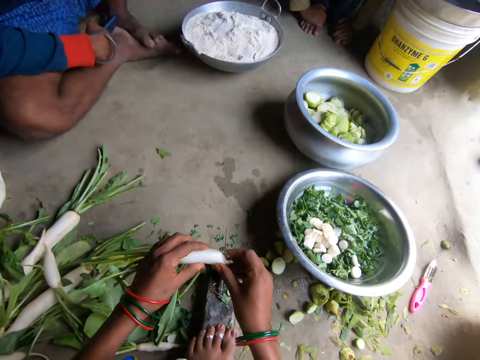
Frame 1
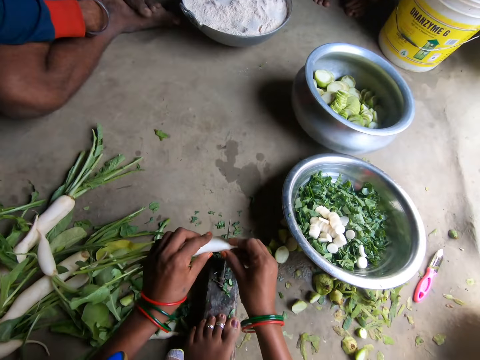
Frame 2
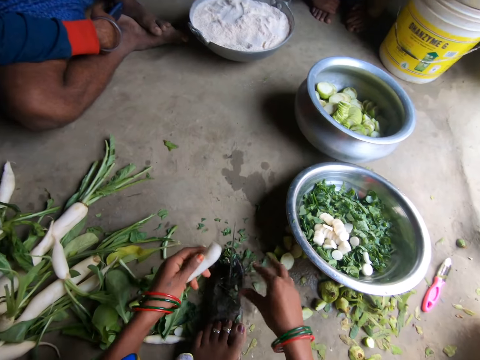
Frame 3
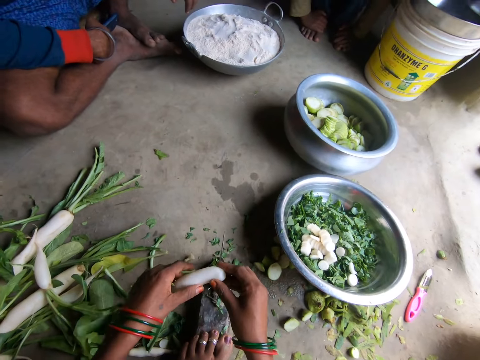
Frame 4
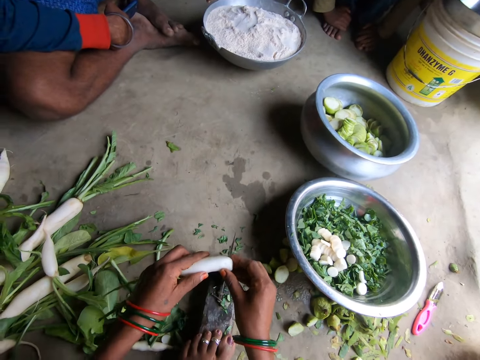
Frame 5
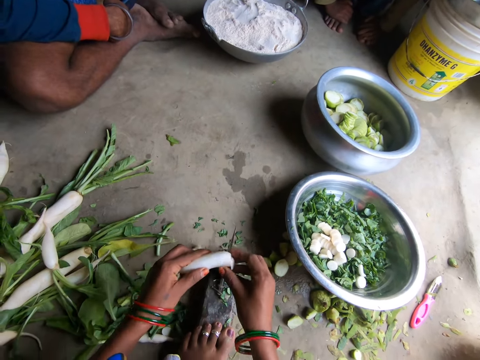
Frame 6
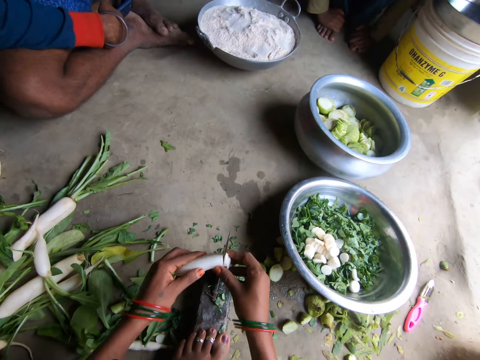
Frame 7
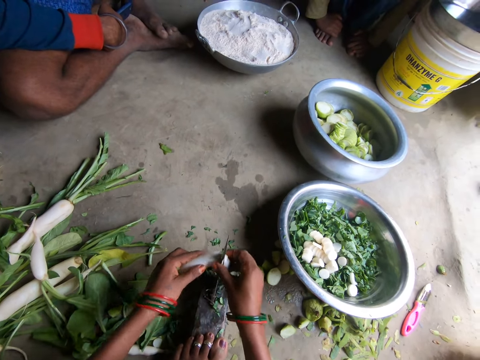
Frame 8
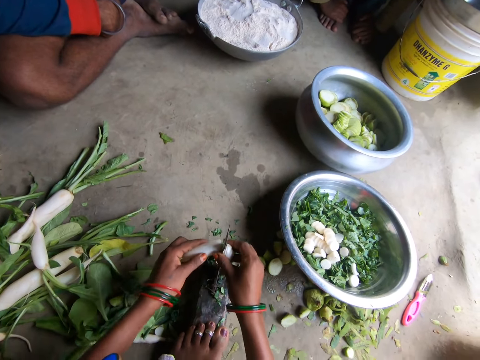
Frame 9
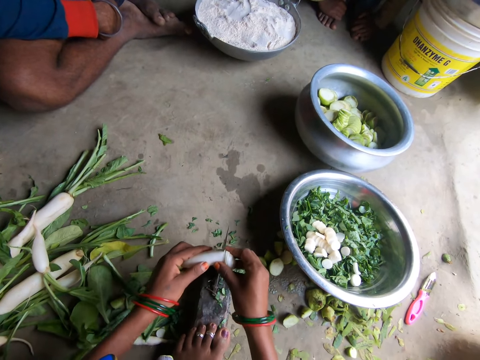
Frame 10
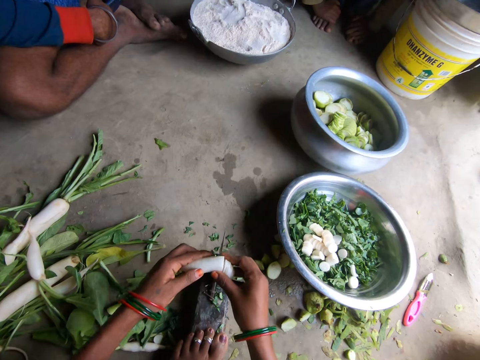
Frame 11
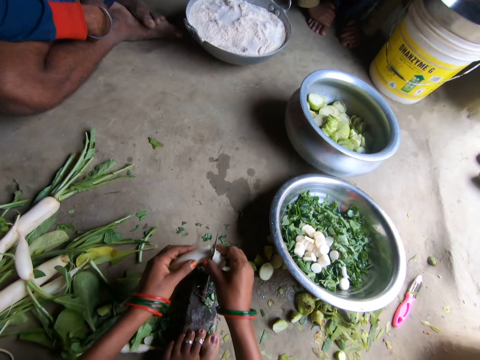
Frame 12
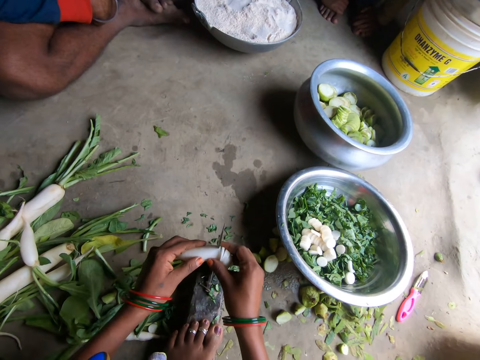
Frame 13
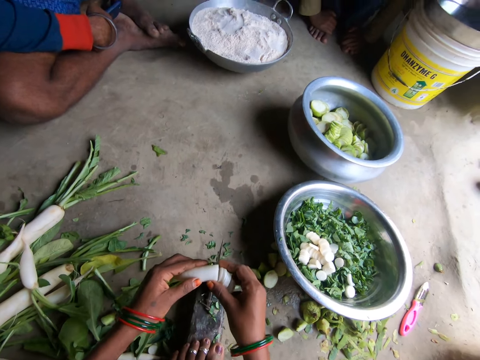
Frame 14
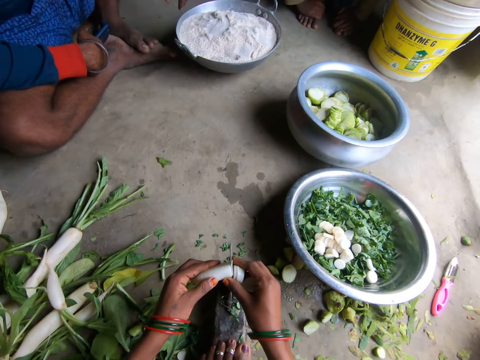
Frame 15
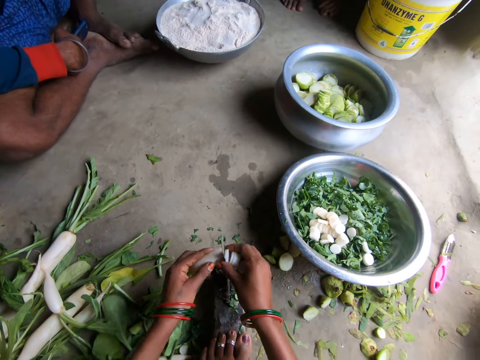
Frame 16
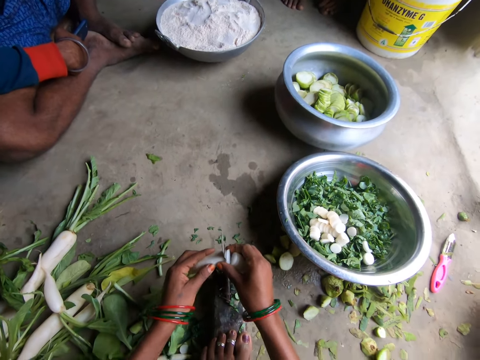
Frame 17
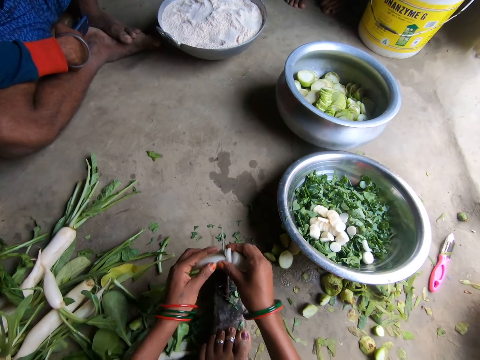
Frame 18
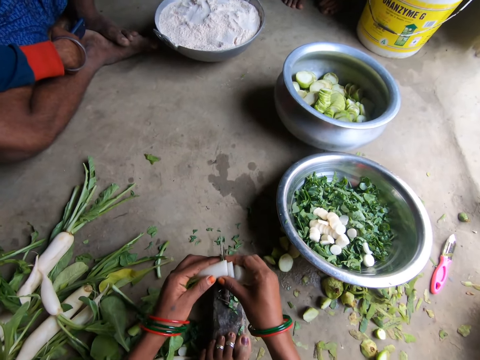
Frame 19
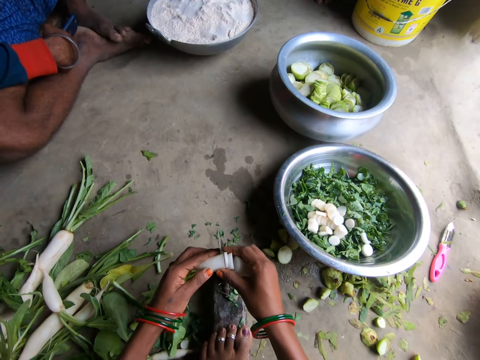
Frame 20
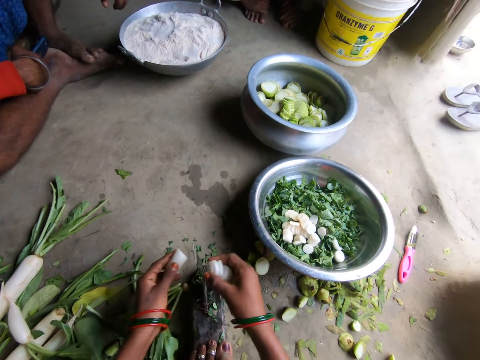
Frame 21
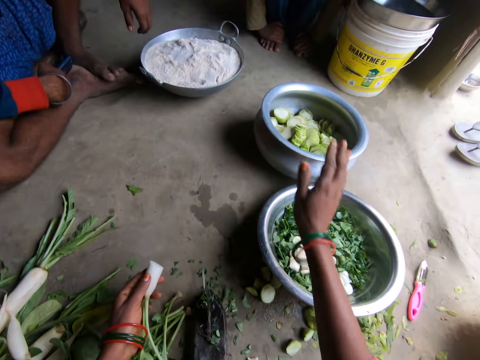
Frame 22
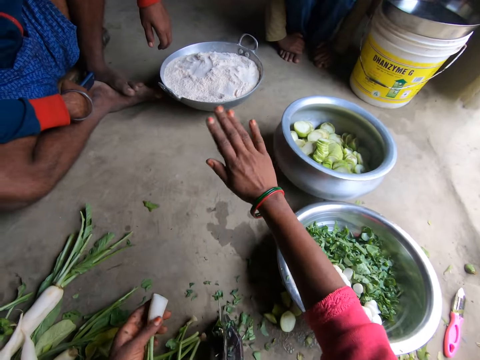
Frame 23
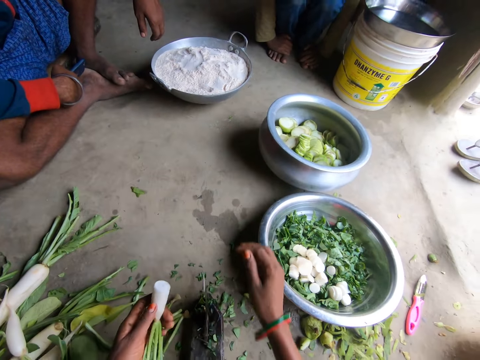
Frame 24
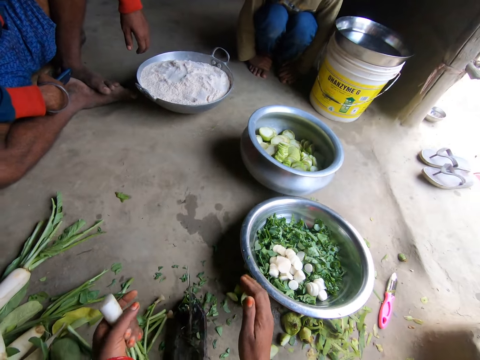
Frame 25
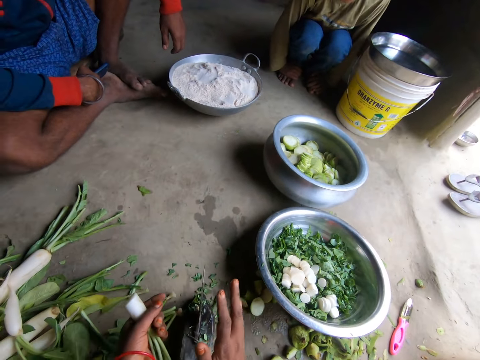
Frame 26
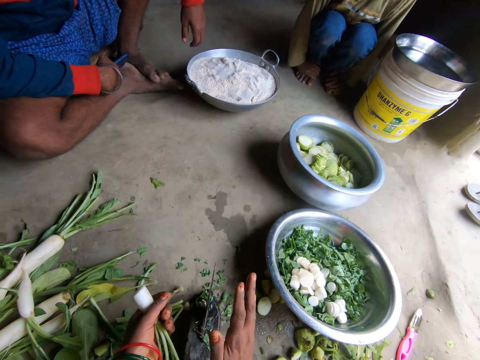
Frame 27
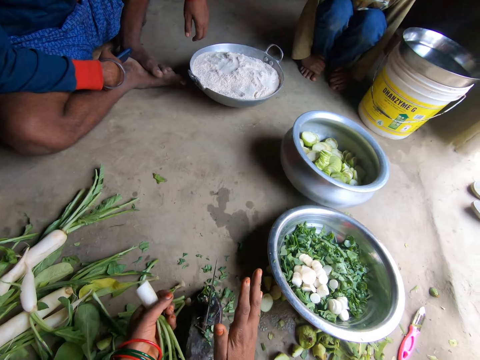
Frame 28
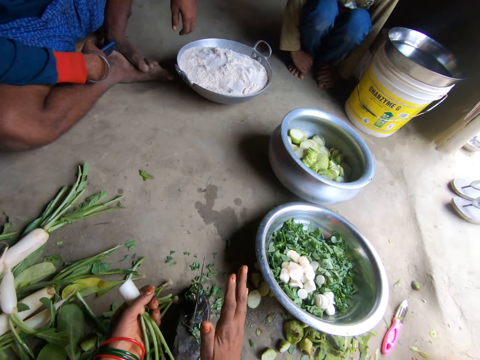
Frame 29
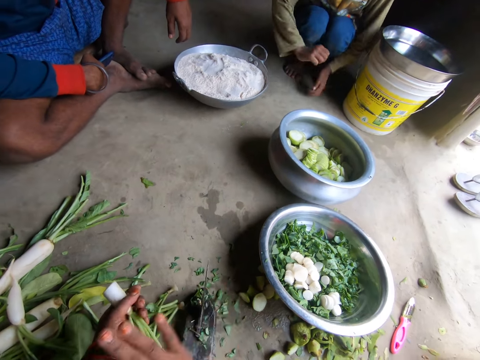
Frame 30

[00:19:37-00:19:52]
The camera wearer holds the daikon with both hands. She cuts the daikon with the knife. She drops a piece of the daikon on the floor with her right hand. She holds the daikon with both hands. She slices the daikon with the knife. She drops the sliced daikon in the bowl with her right hand. She talks to a man.

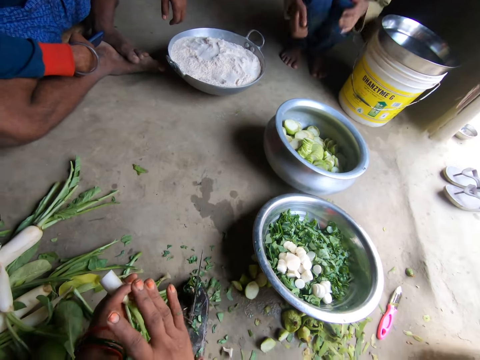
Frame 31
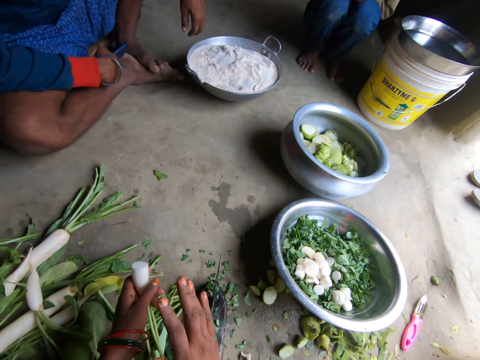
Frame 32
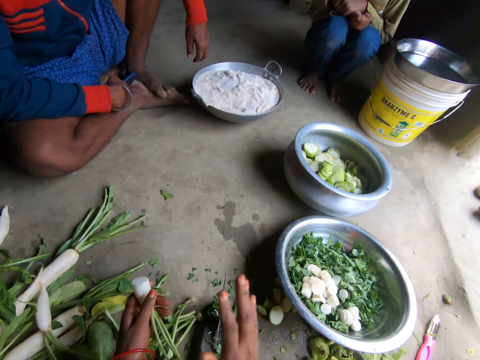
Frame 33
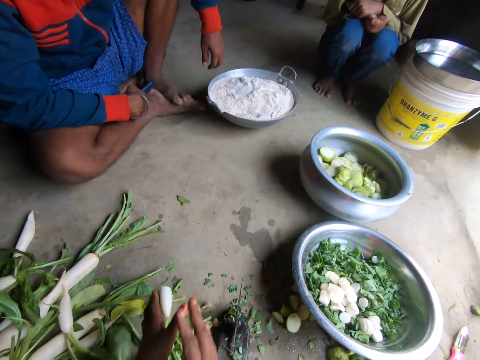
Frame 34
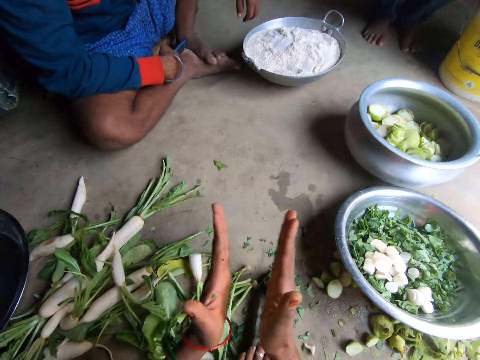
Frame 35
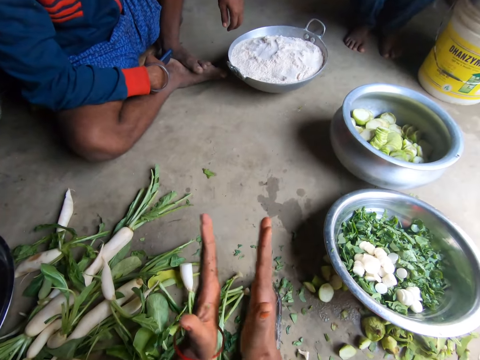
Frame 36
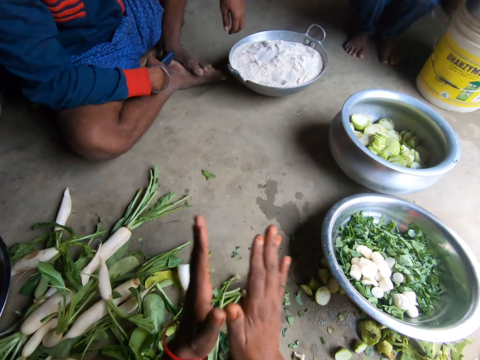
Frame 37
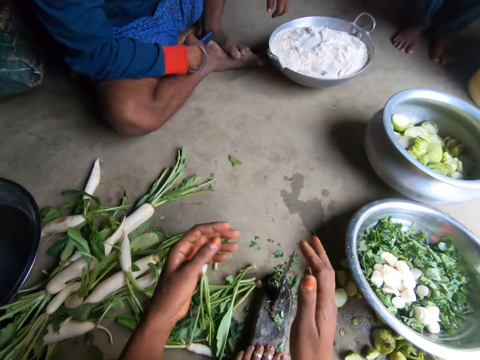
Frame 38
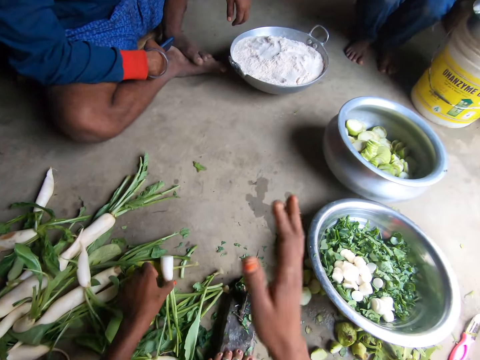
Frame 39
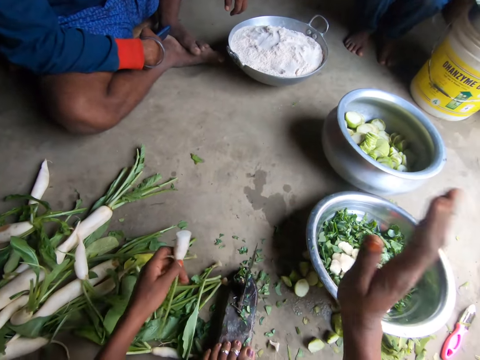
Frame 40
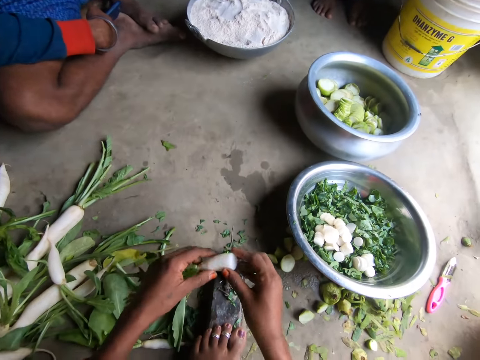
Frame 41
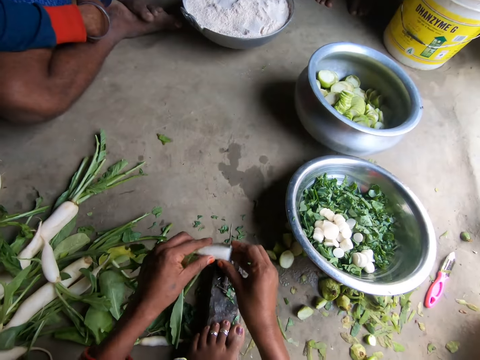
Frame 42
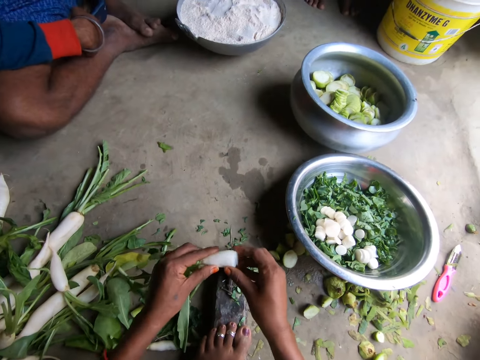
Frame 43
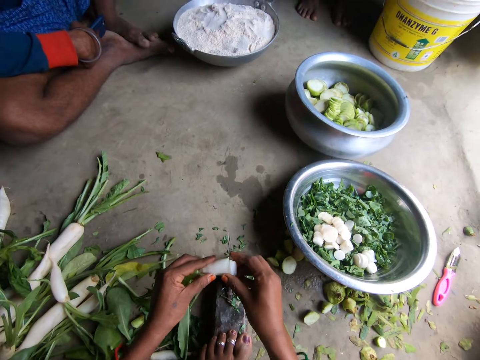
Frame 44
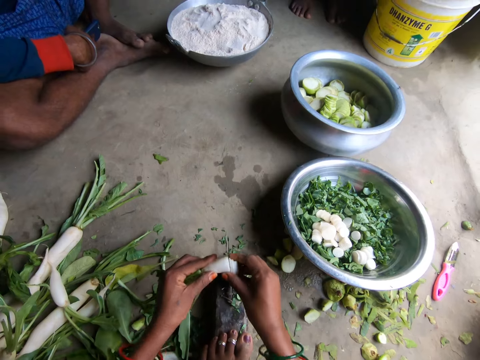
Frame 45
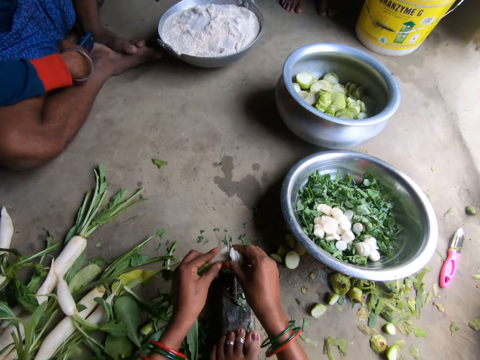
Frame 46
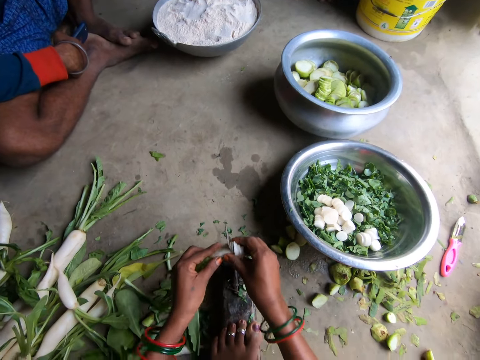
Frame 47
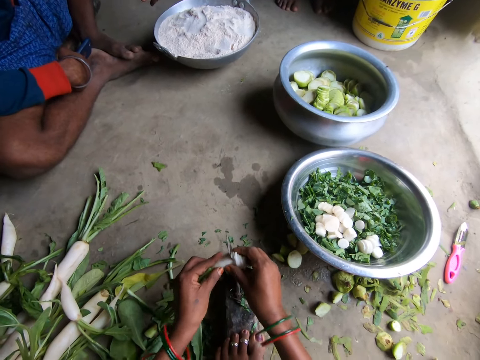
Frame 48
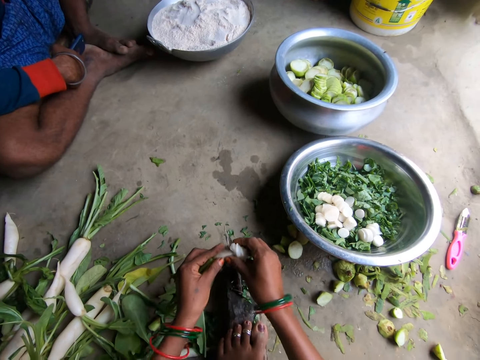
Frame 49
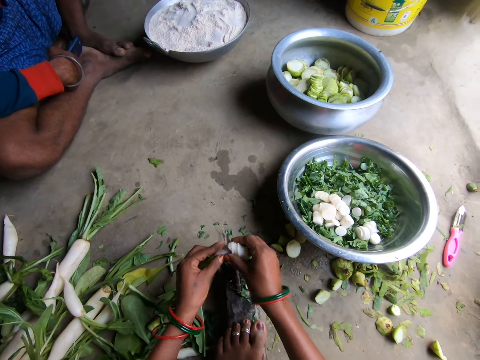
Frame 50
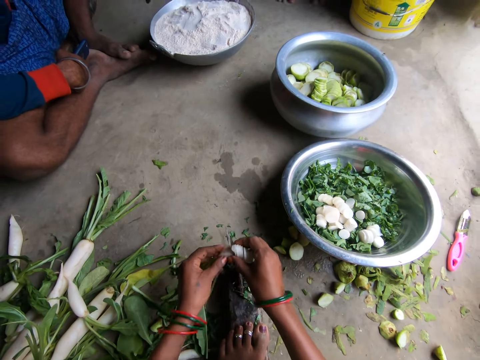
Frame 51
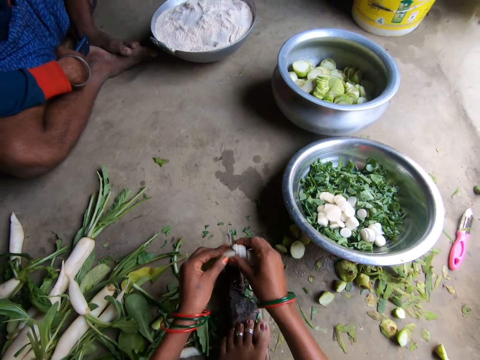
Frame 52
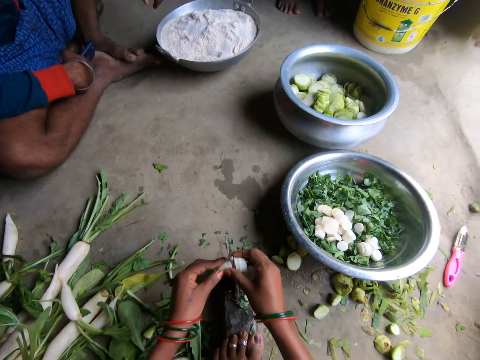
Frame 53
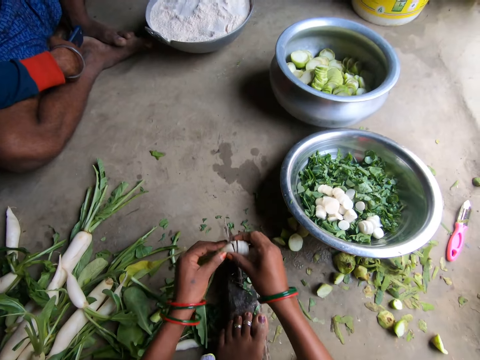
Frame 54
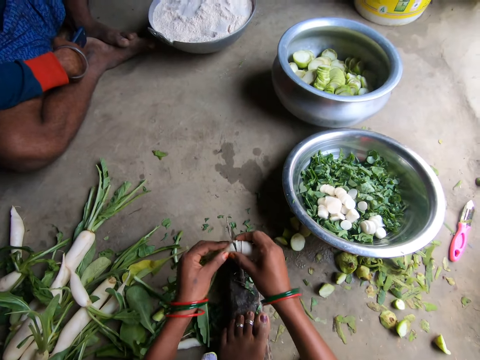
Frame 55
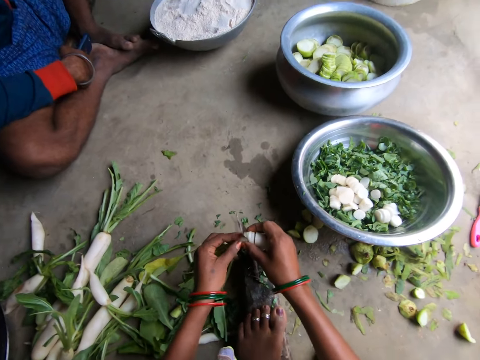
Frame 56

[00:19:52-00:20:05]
The camera wearer drops the daikon on the floor with her left hand. She claps both hands. She picks up the daikon with her left hand. She holds the daikon with both hands. She slices the daikon with the knife.
